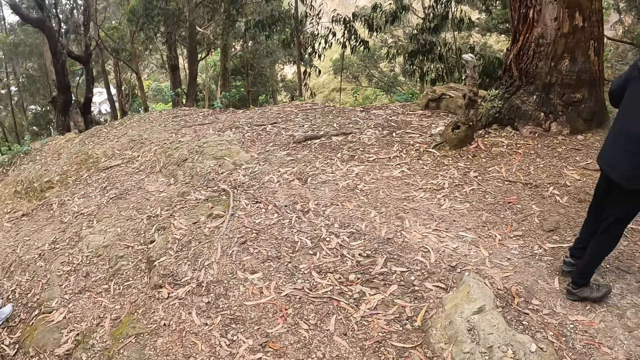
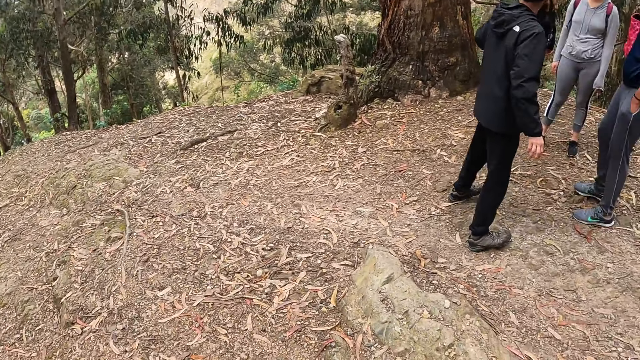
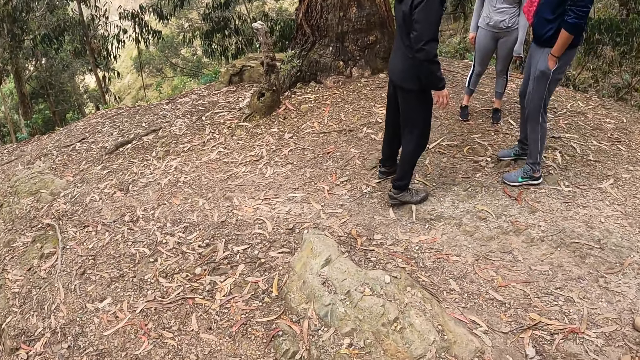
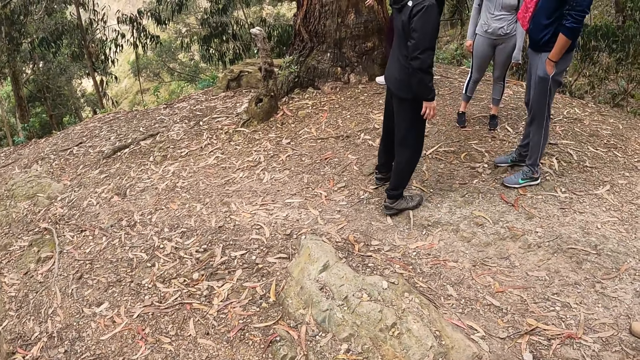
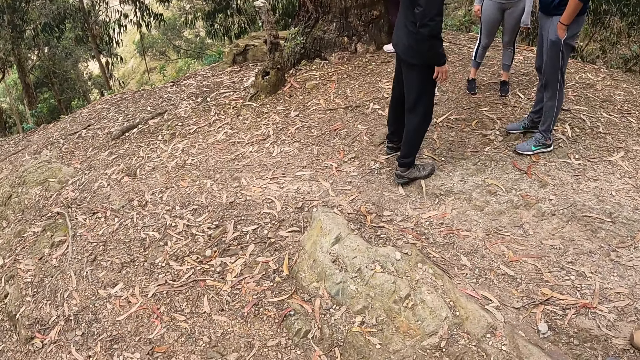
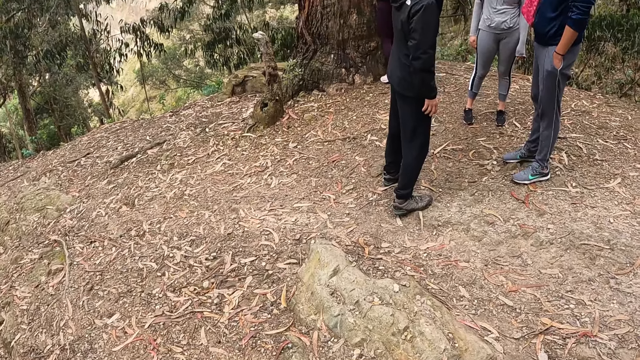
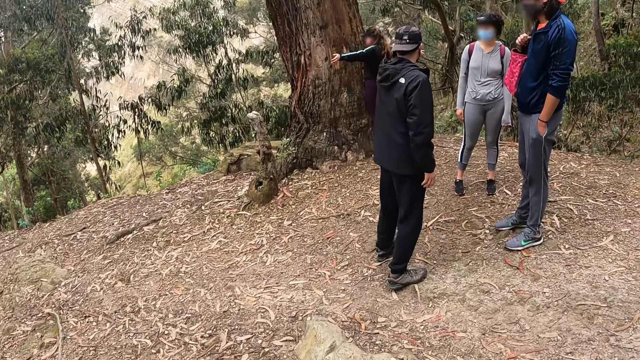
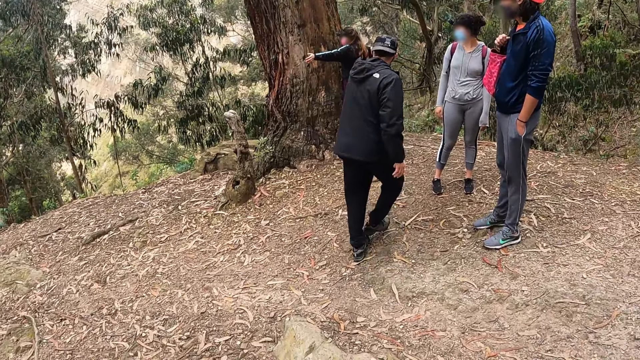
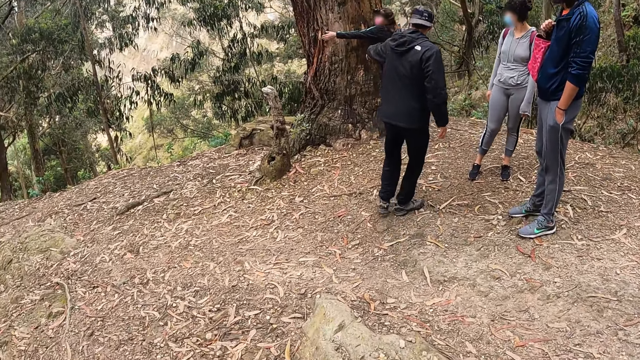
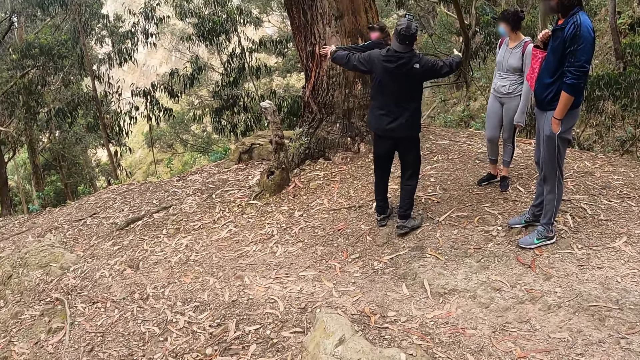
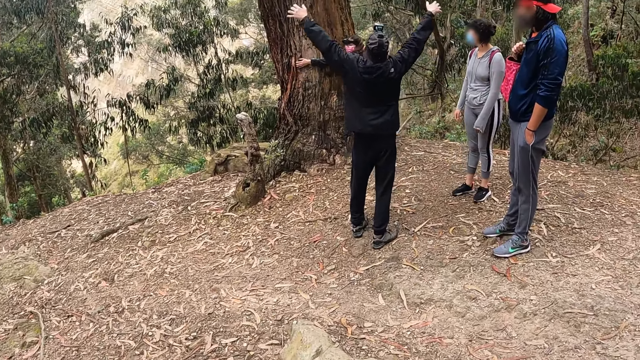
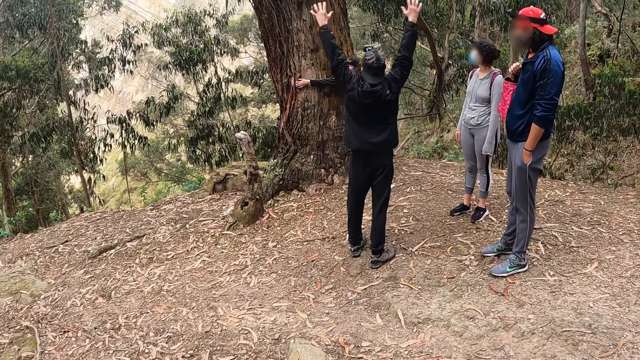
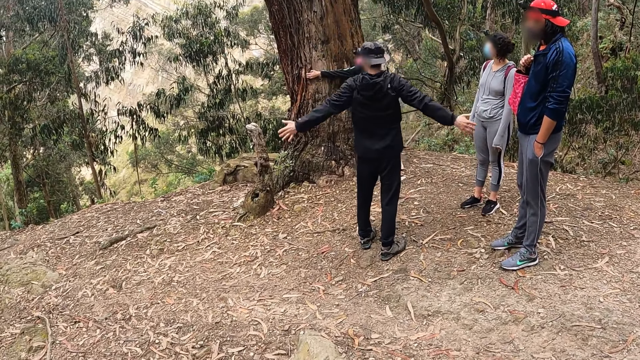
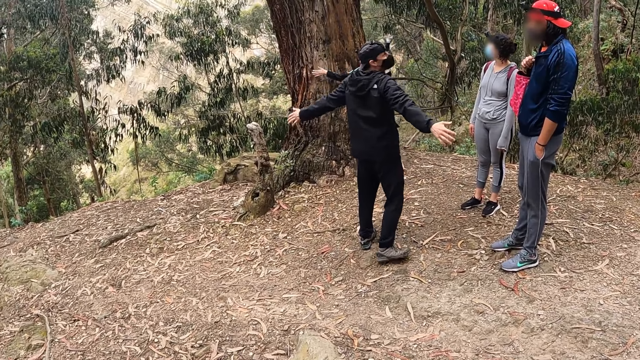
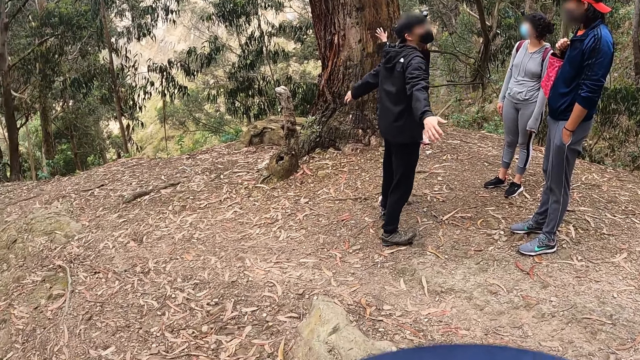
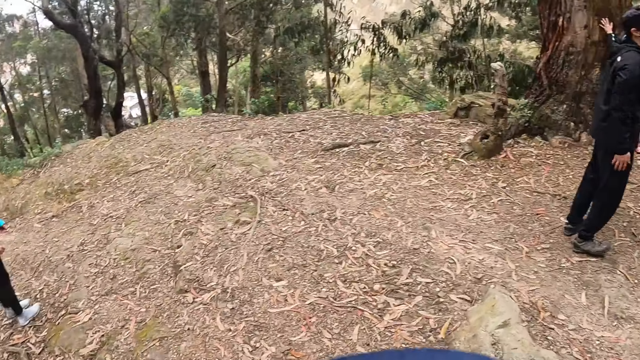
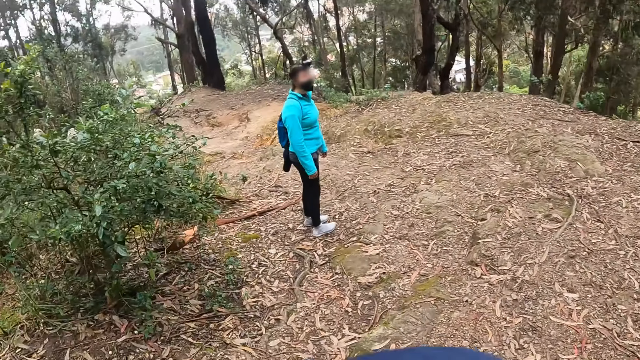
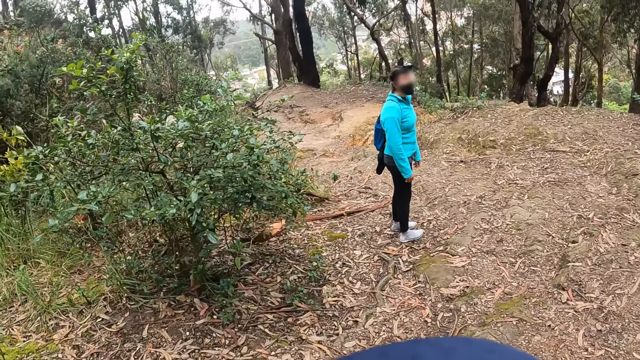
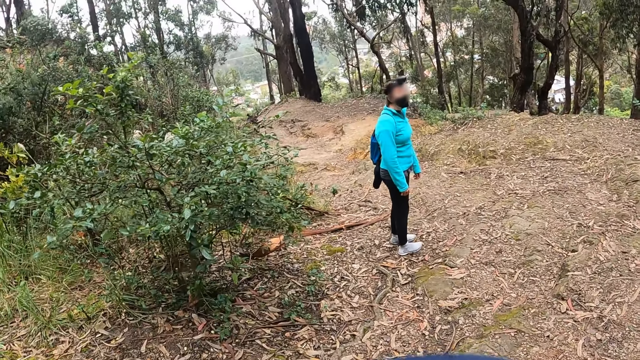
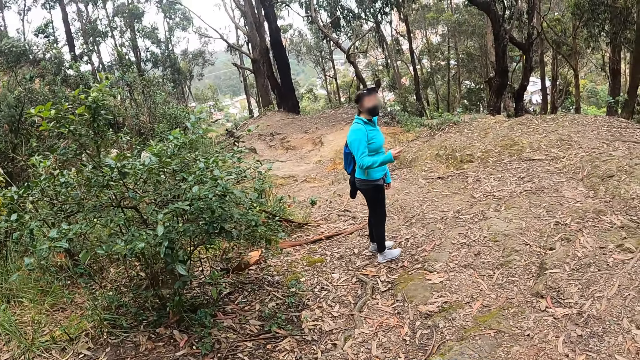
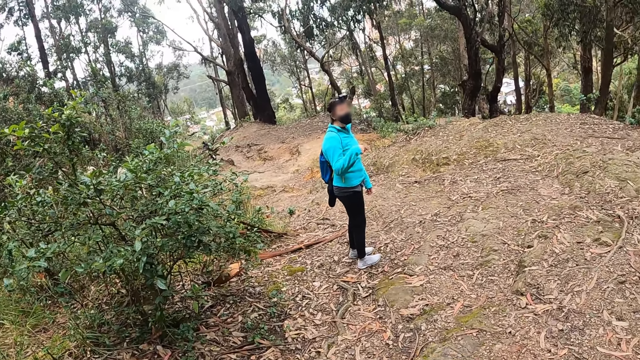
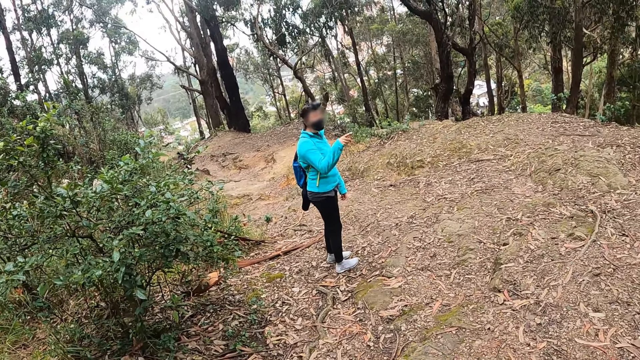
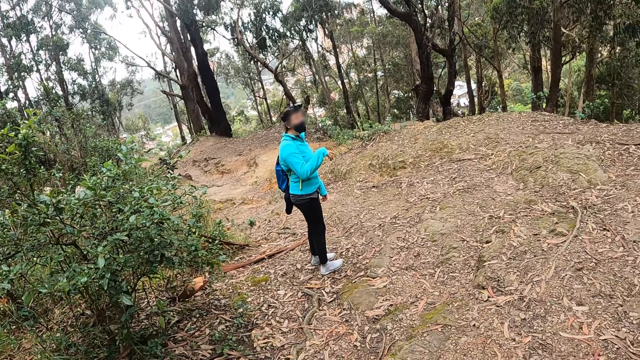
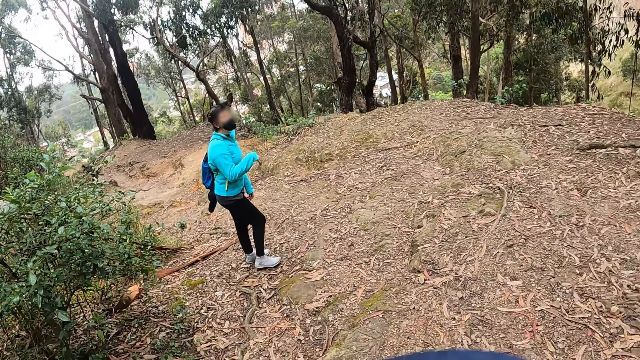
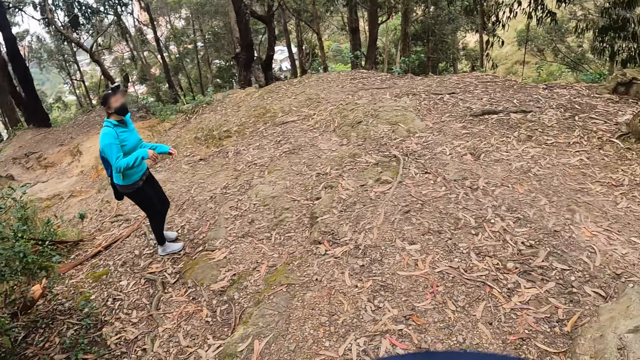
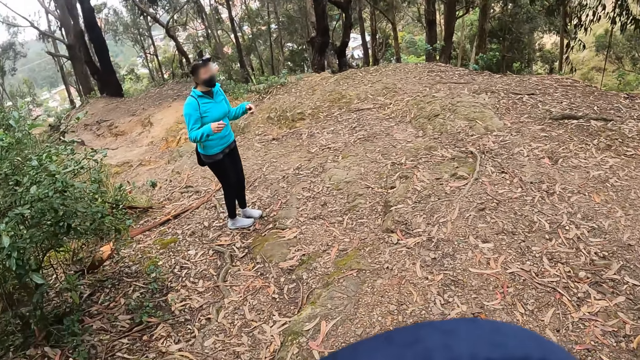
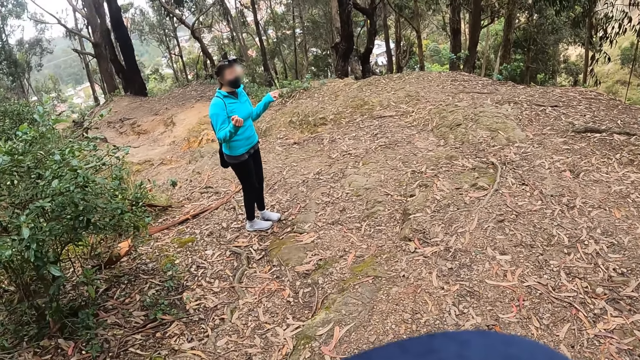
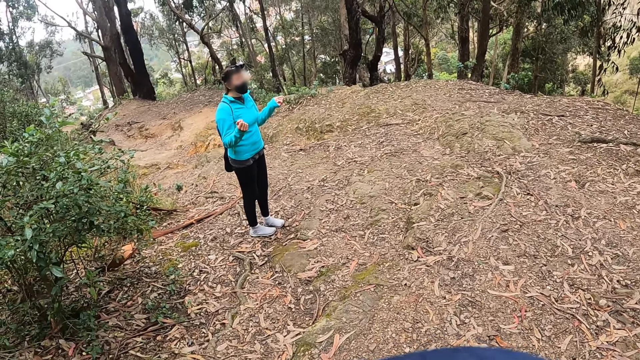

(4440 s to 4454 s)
The woman hugs the tree with both hands. Another woman interacts with the instructor.

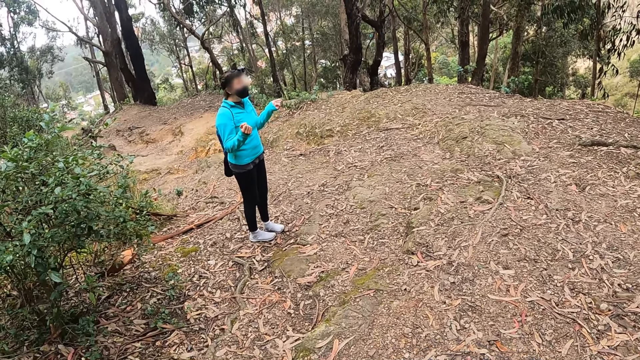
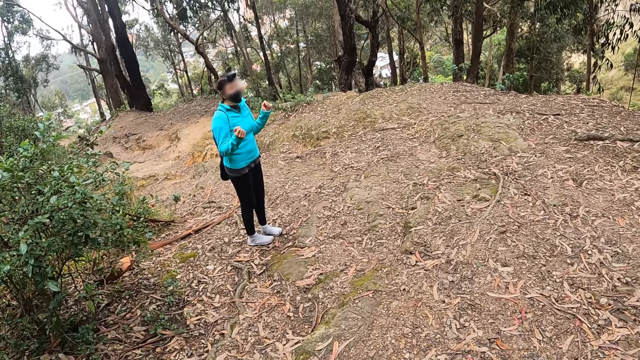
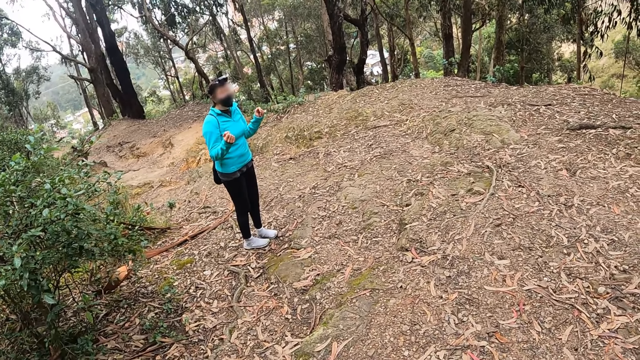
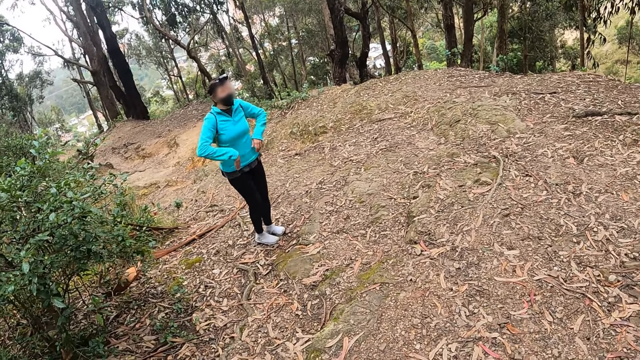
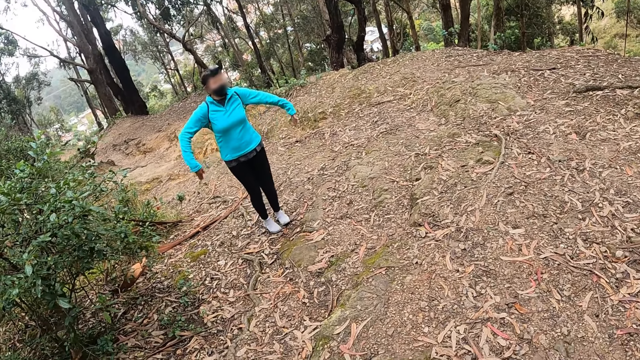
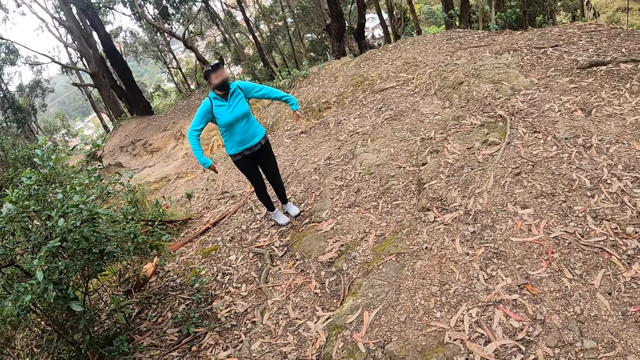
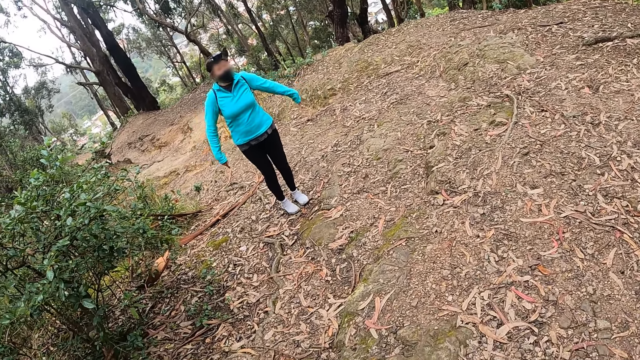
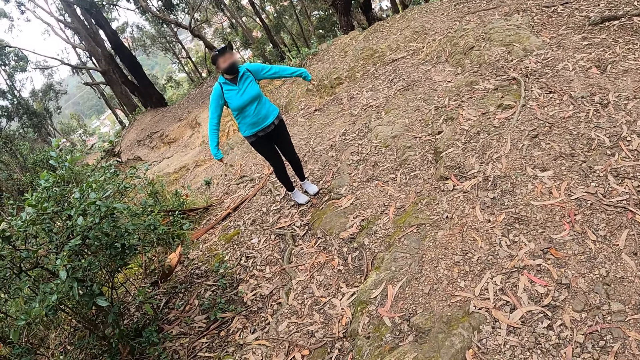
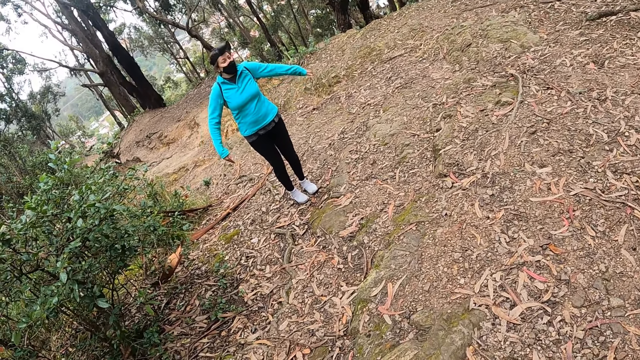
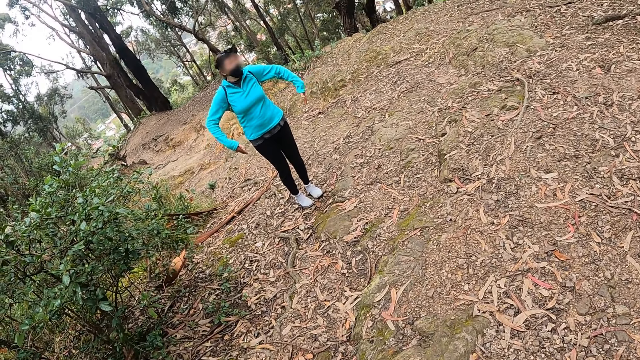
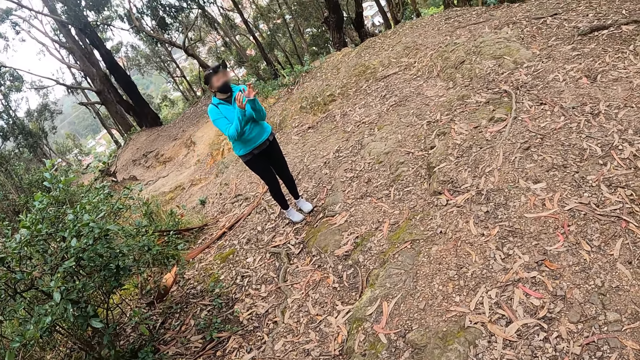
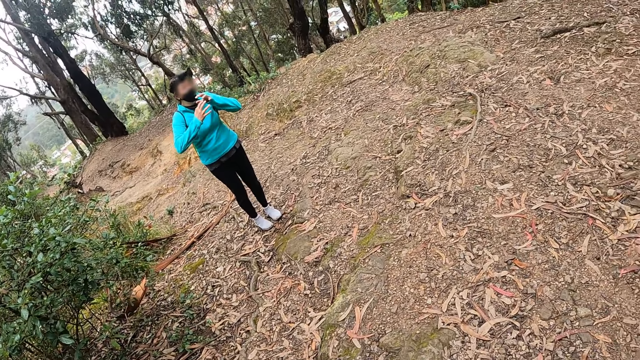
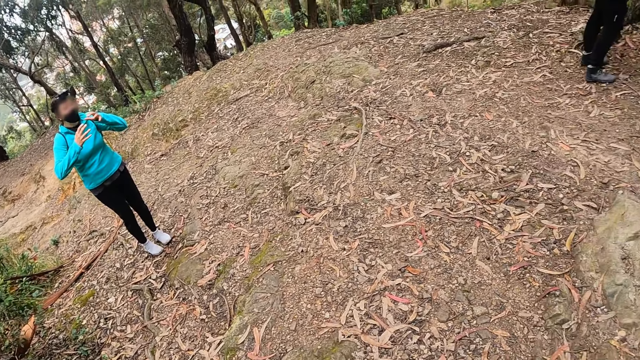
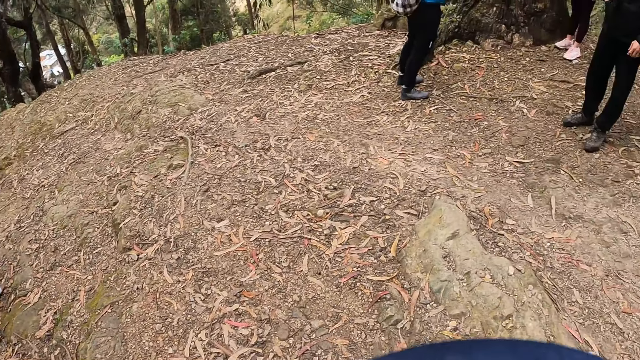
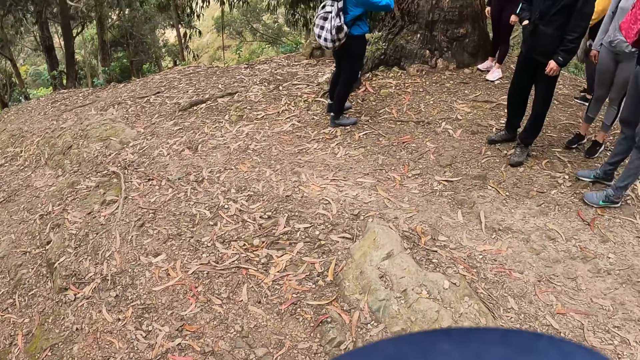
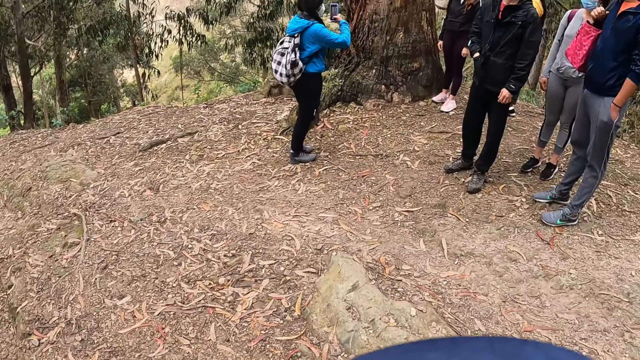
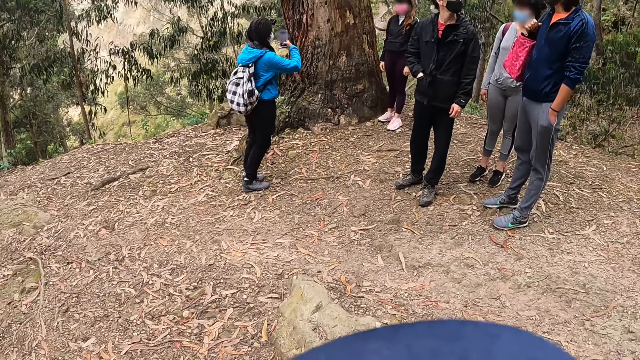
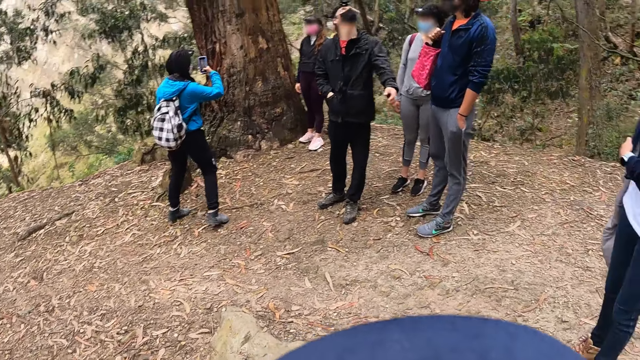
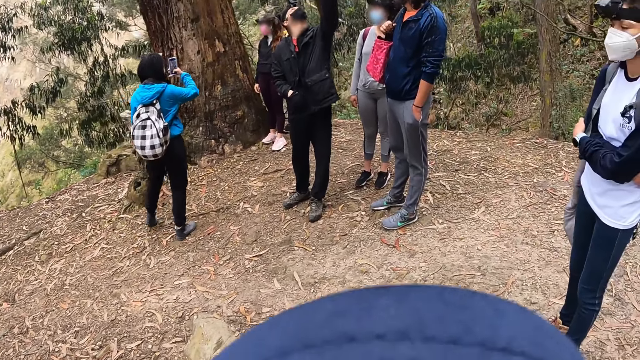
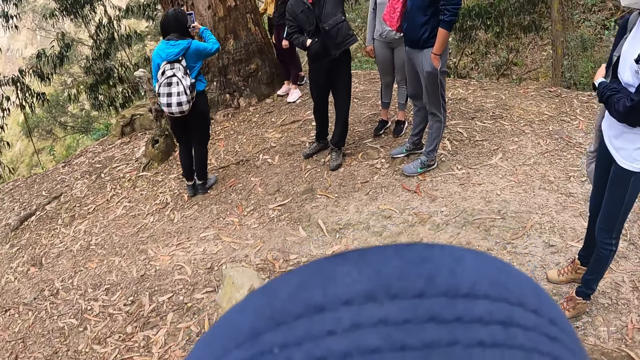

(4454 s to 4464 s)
The woman takes a picture of another woman with a phone in her right hand.
